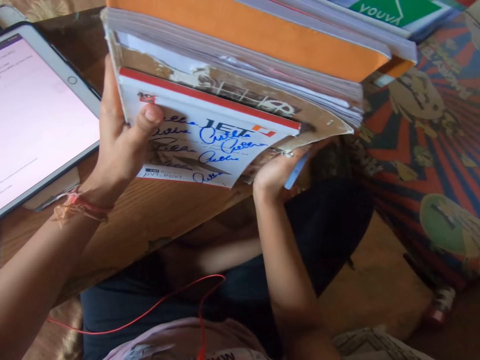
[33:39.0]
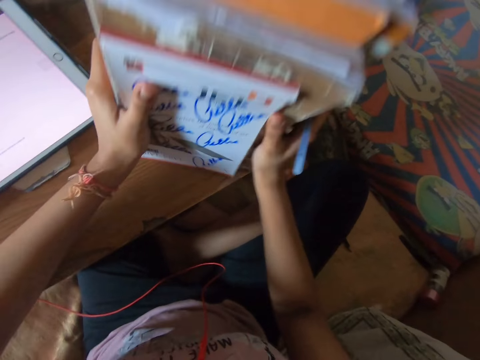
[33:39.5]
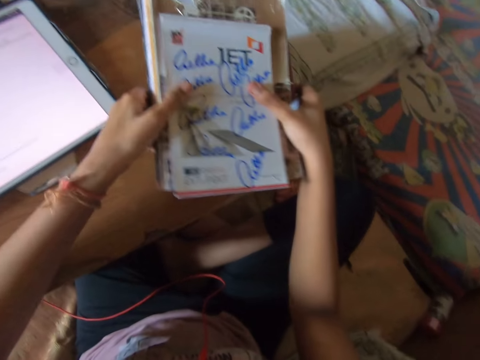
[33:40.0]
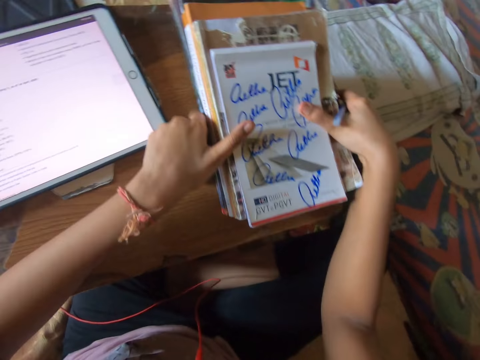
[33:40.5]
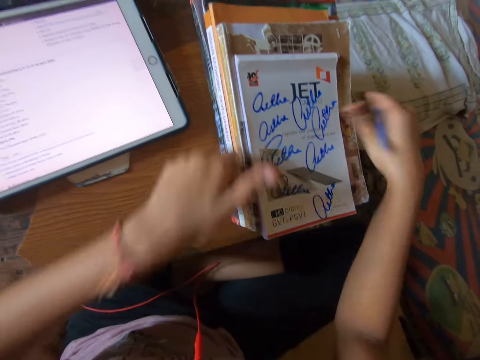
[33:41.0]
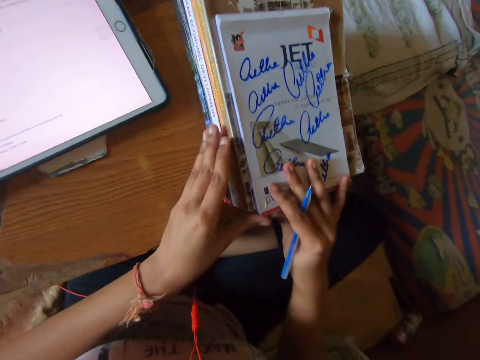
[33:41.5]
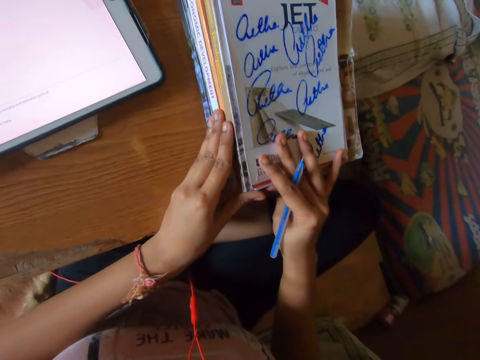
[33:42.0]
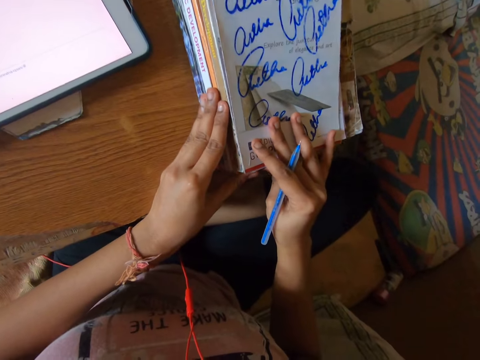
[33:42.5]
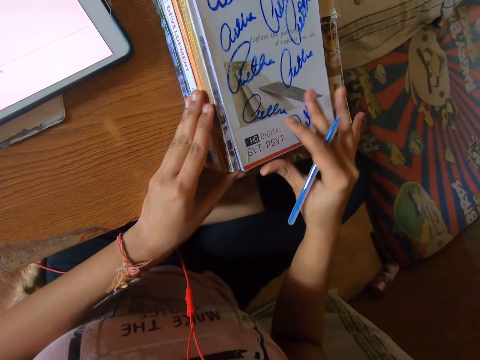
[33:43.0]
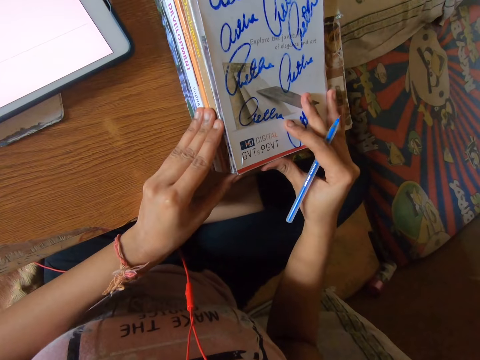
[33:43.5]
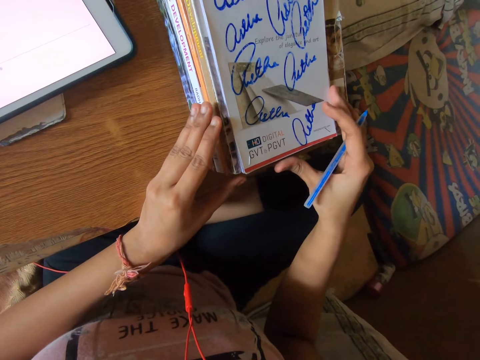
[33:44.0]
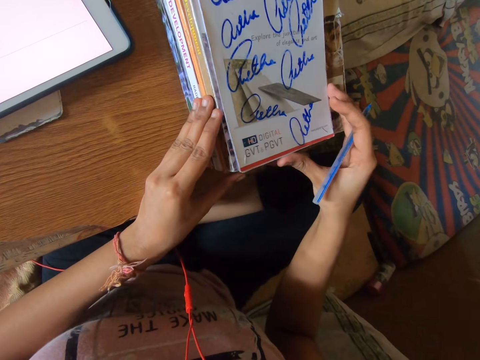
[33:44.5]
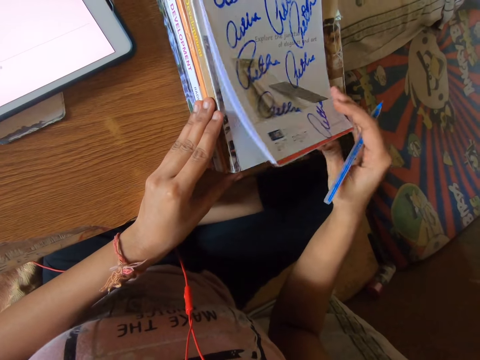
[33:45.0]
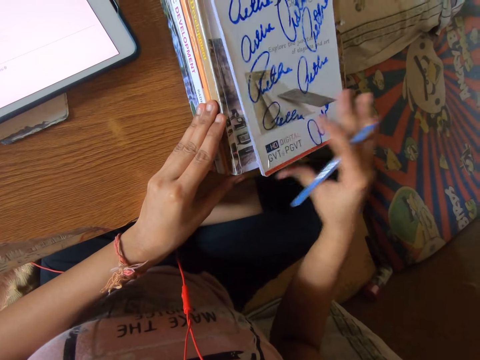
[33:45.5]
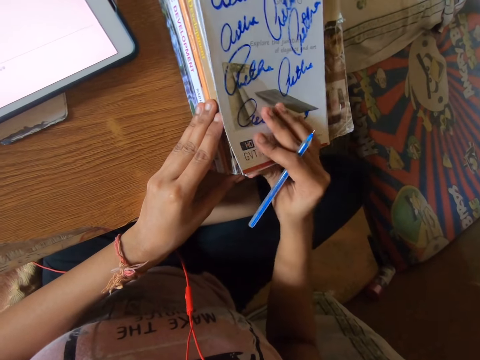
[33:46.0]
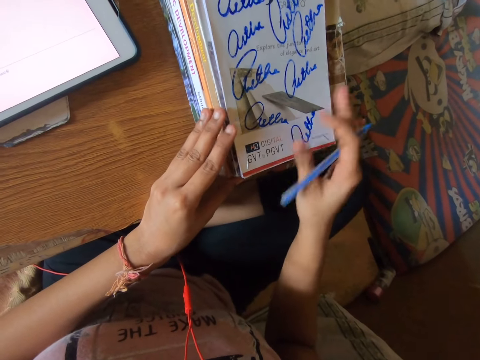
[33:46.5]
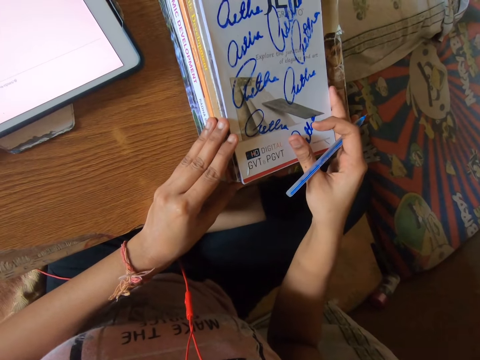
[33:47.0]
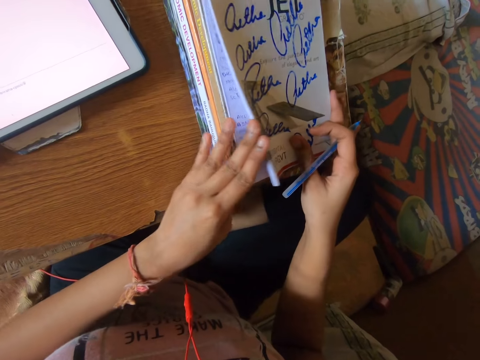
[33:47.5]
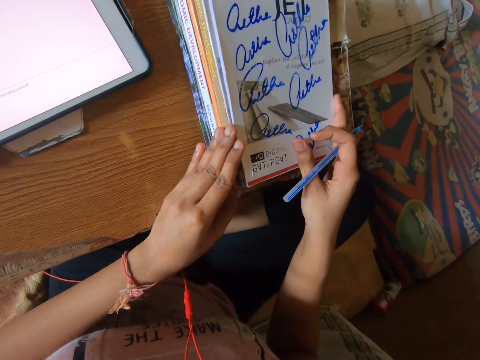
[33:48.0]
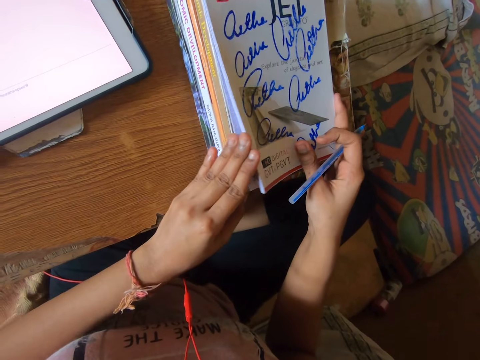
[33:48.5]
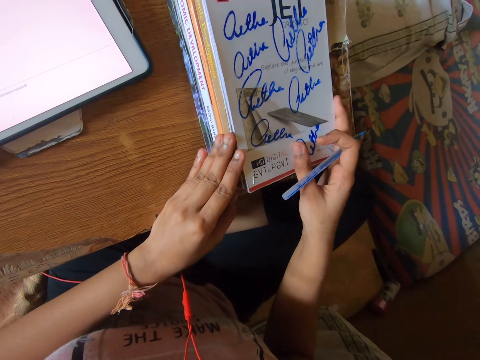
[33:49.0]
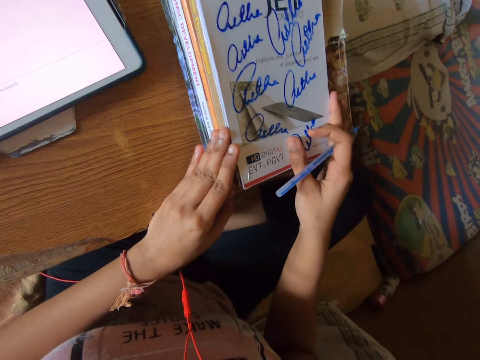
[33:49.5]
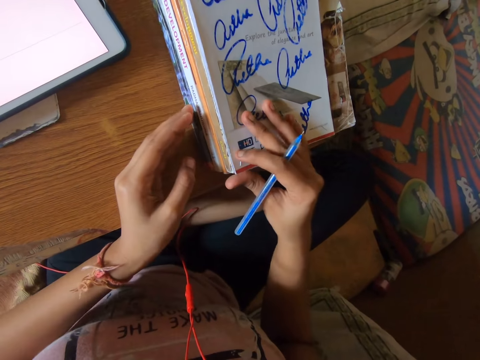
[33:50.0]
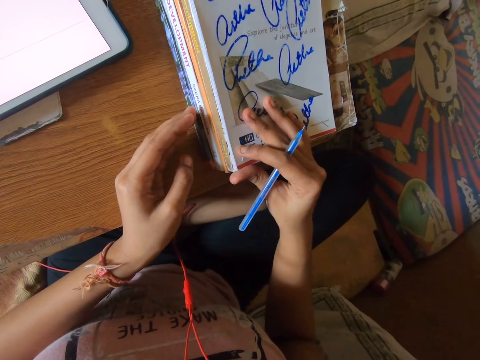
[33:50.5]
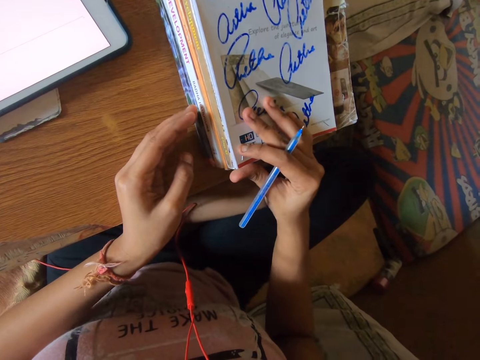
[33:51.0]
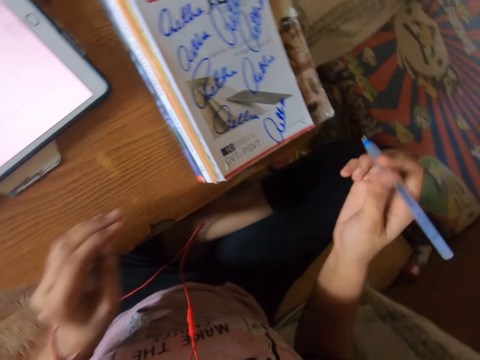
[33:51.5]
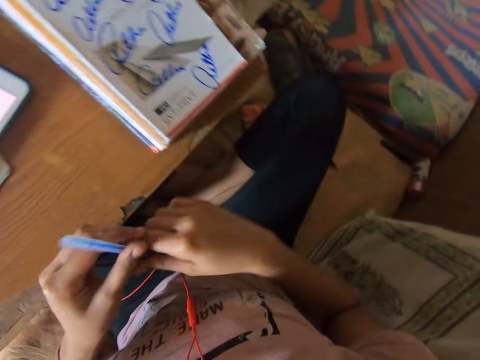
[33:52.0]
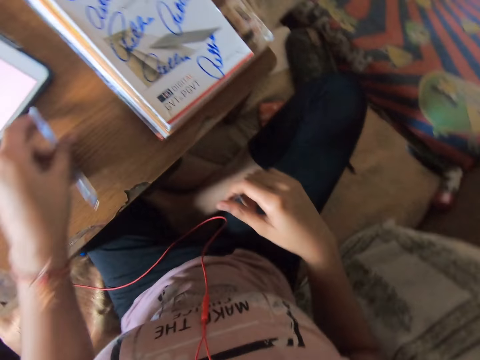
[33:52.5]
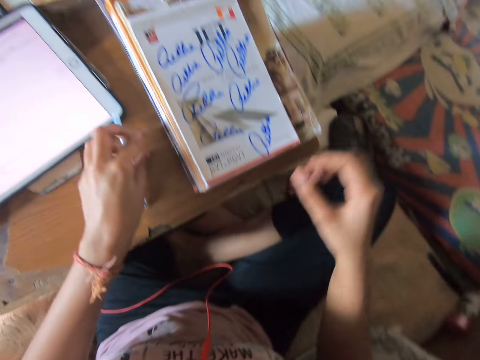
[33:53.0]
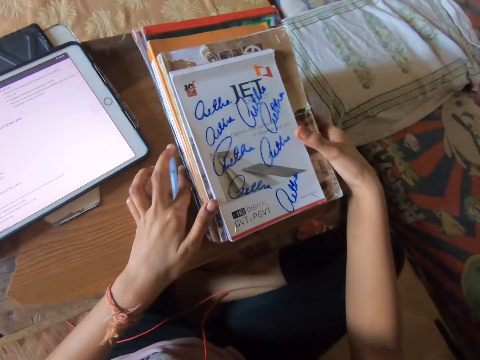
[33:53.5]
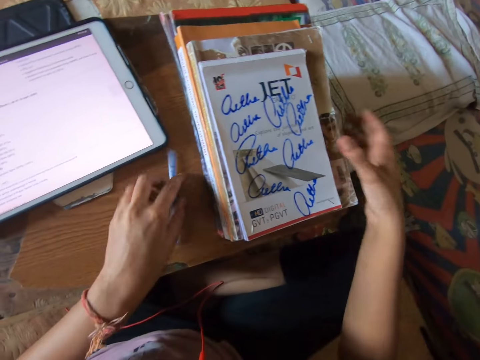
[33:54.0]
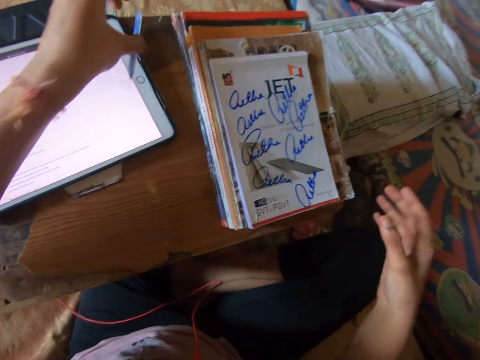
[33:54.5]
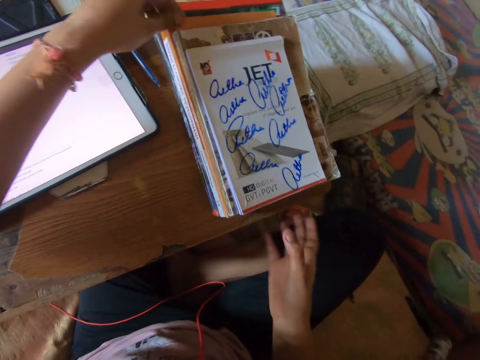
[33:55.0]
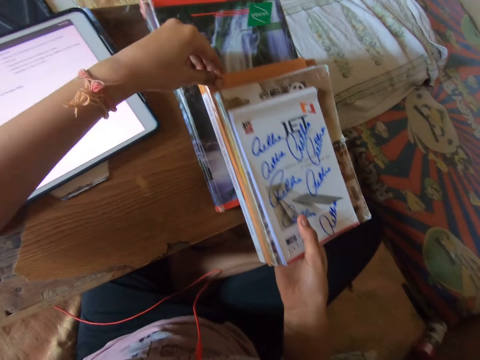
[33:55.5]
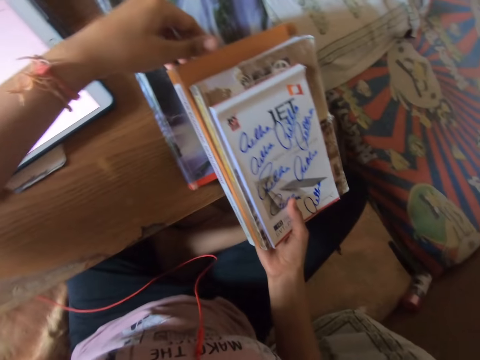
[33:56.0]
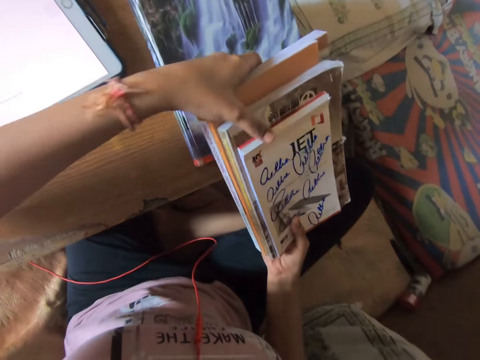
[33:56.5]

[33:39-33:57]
The camera wearer places the books on the table. She arranges the books on the lap desk. She opens a book. She holds the books on the lap desk. She opens a book. She arranges the books on the lap desk. She looks around, moves her hands around, and picks up a pen with the other hand. She drops the pen in her left hand on the table. She moves the pen on the table. She holds the books on the lap desk. She picks up the pen on the lap desk. She puts the pen on the lap desk. She carries some of the books on the table. She picks up the books on the lap desk.

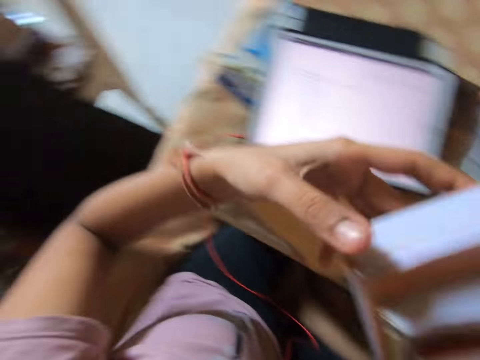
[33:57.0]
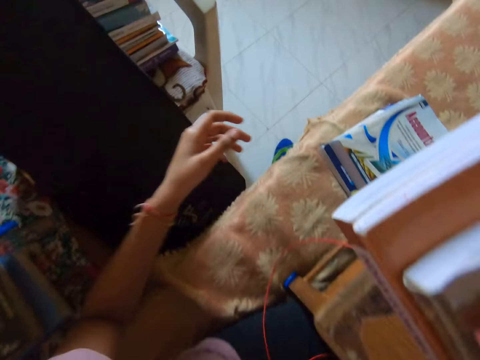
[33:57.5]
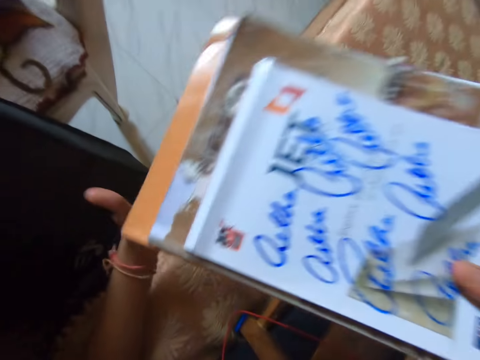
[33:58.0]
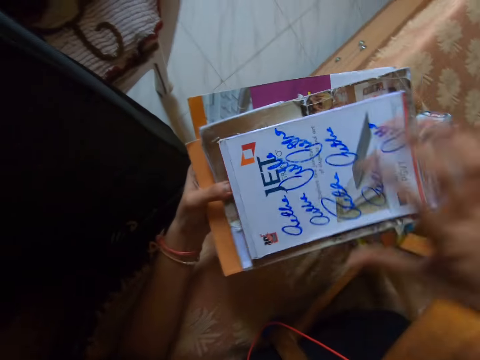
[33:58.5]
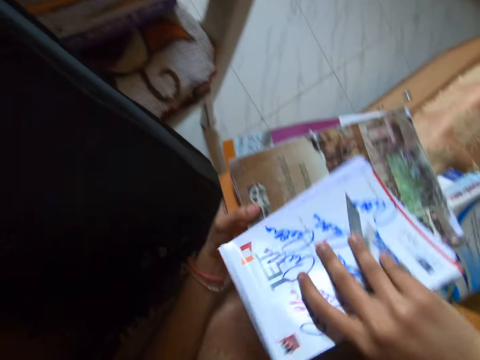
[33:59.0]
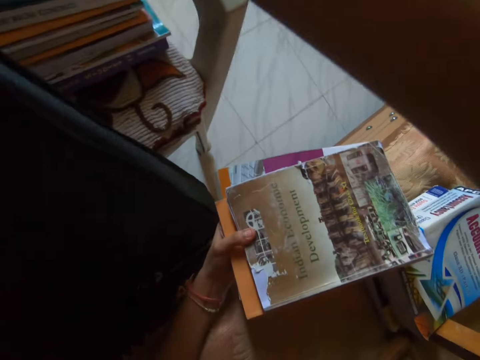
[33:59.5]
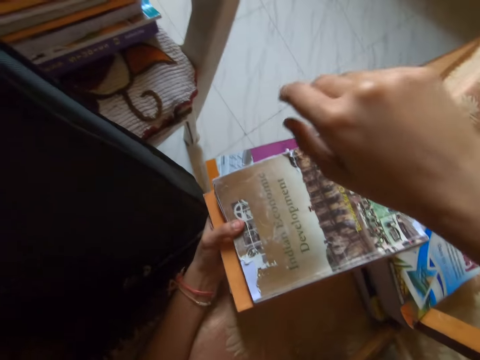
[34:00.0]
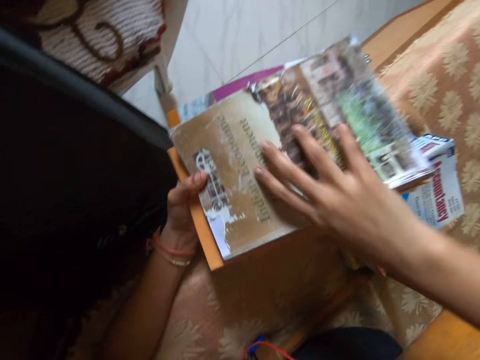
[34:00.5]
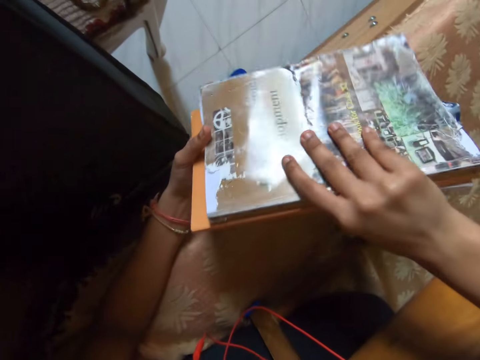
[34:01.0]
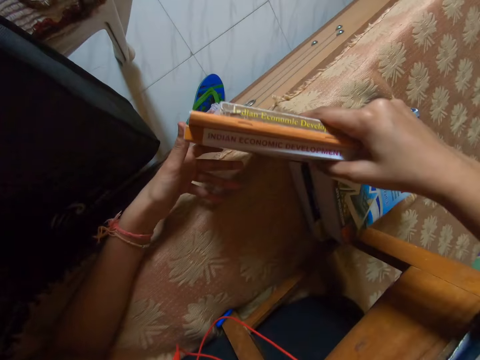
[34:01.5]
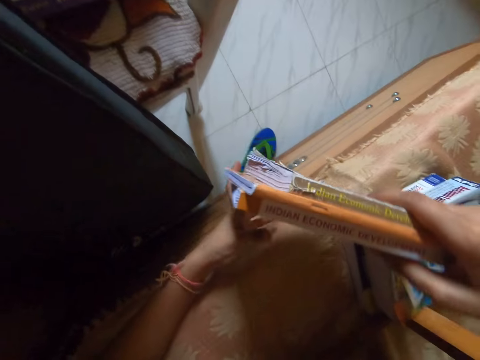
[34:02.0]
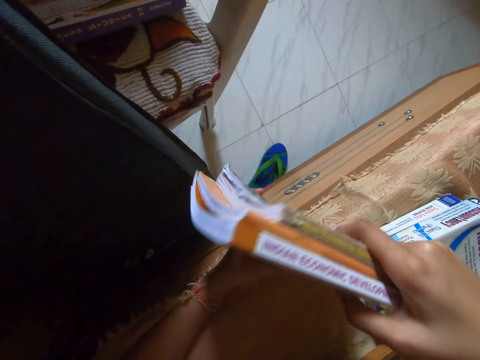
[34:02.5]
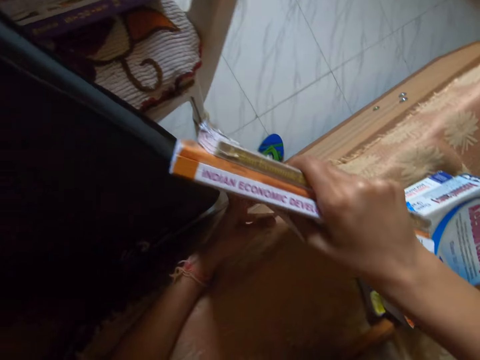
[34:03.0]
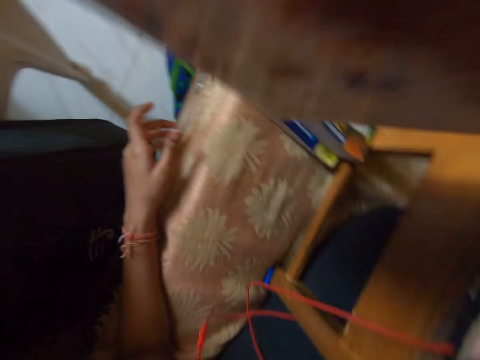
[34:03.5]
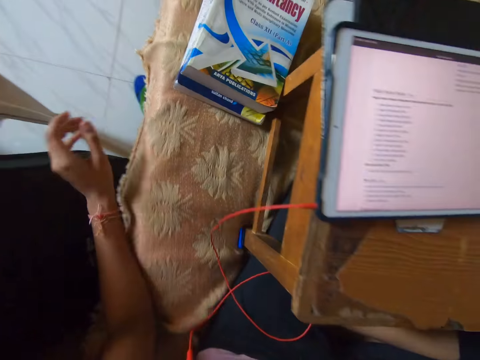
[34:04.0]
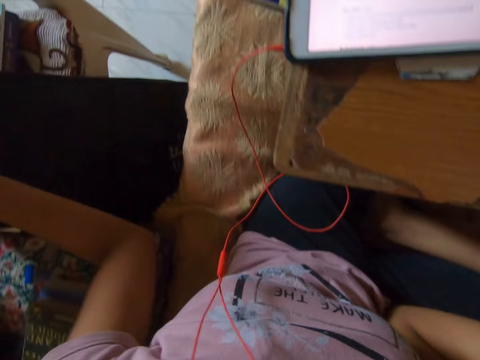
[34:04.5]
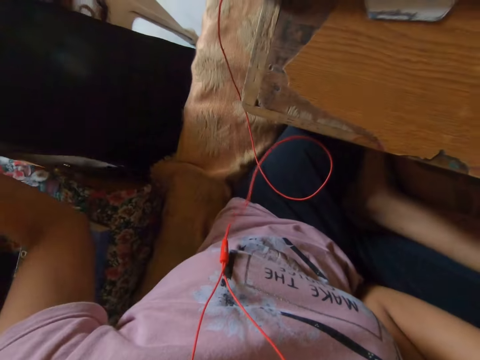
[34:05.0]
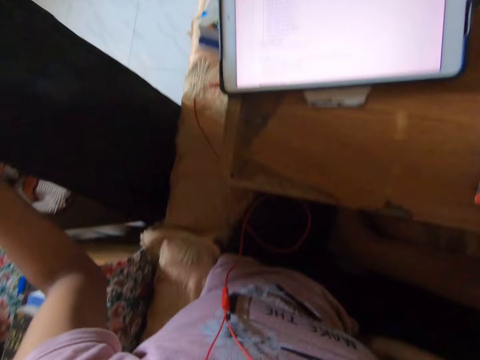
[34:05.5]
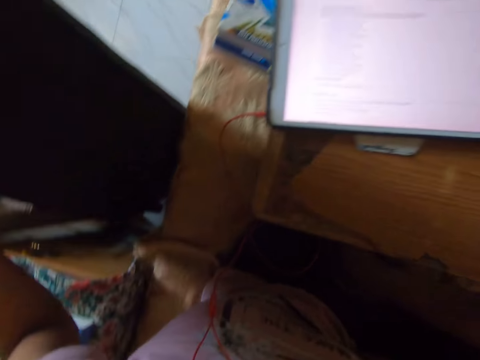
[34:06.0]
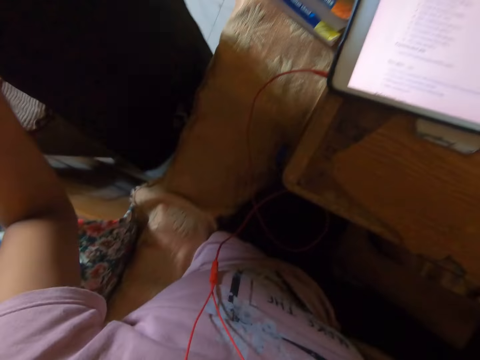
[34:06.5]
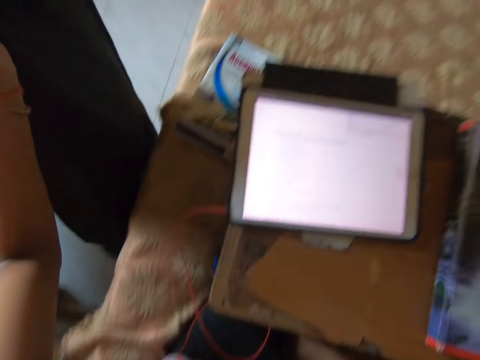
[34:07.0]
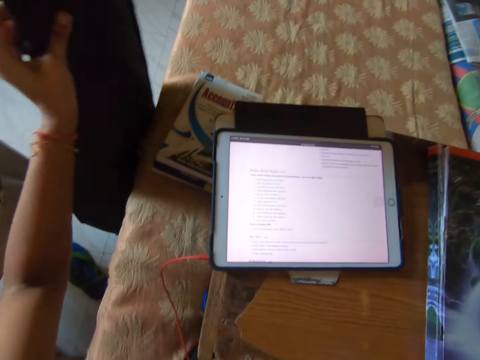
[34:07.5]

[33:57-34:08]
The camera wearer turns around. He holds the books with both hands. He places the book in his left hand on the books on the table. He picks up a book. He puts the book on the chair. He turns the books. He holds the books with both hands. He turns around. He moves the guitar on the floor. He moves a bag closer to the bed.
